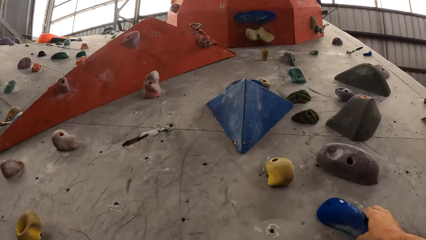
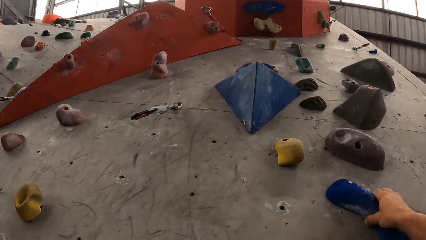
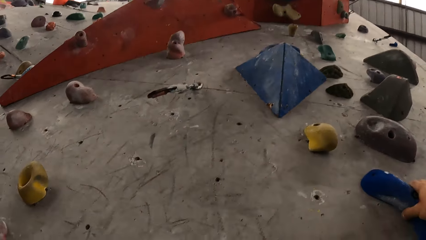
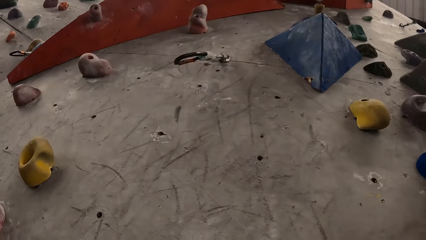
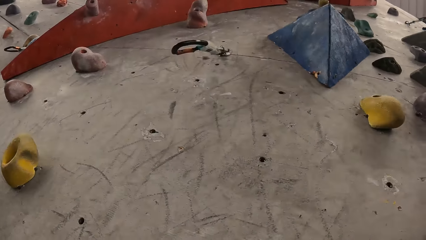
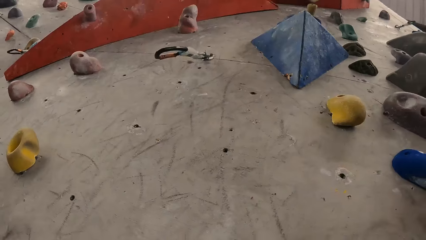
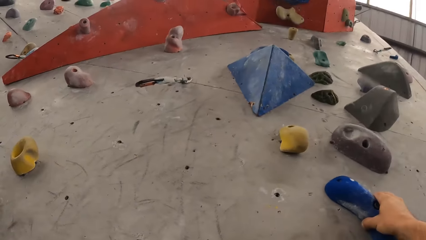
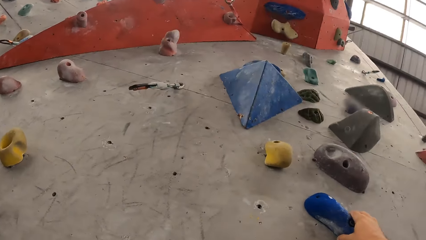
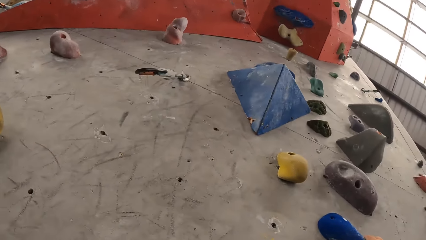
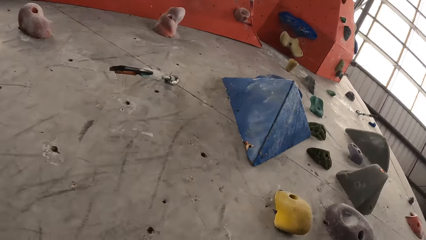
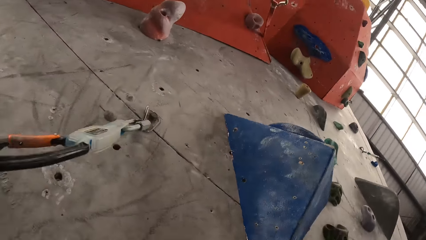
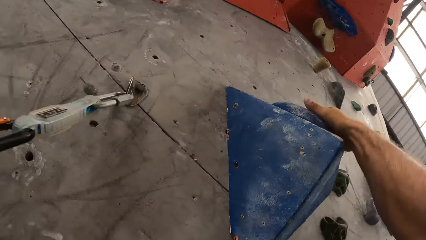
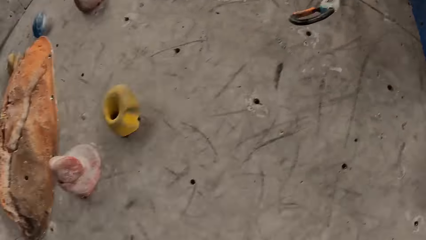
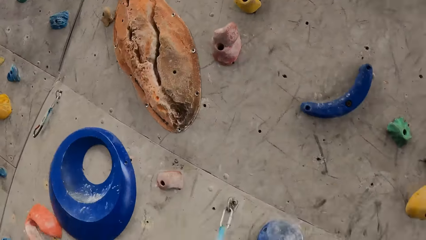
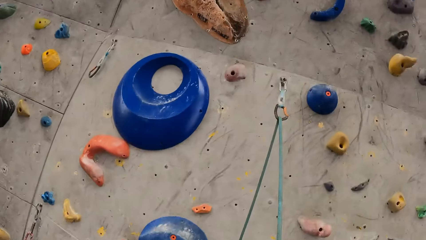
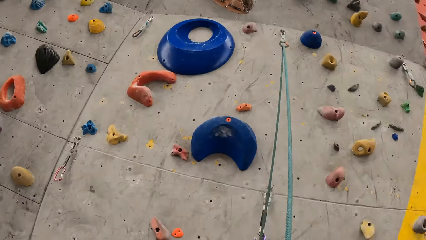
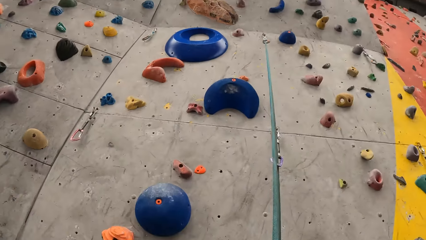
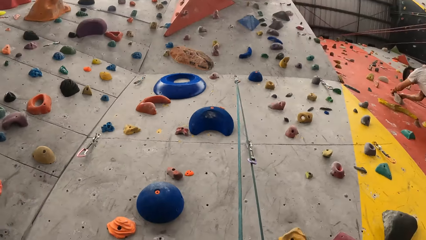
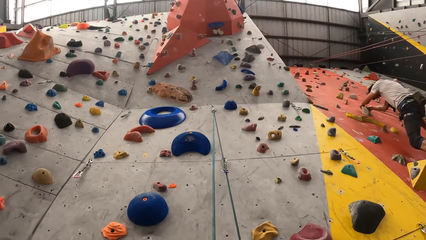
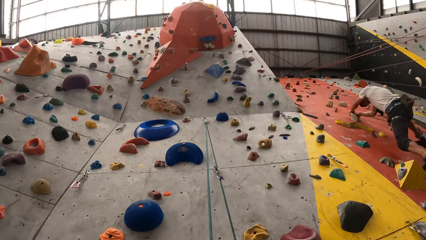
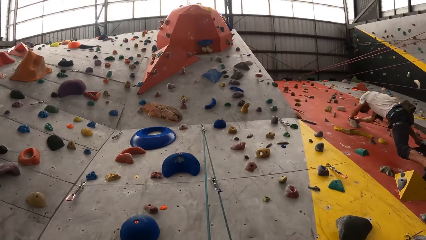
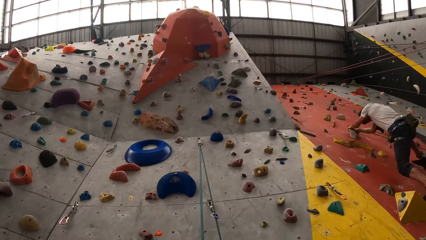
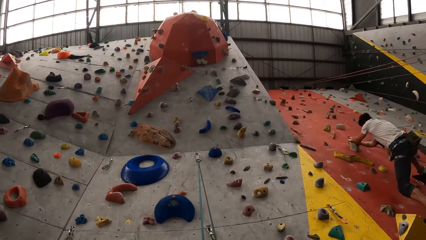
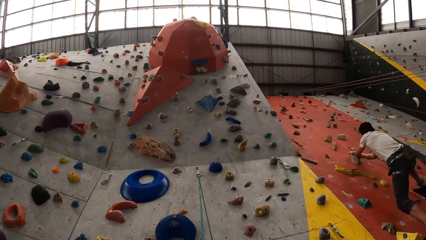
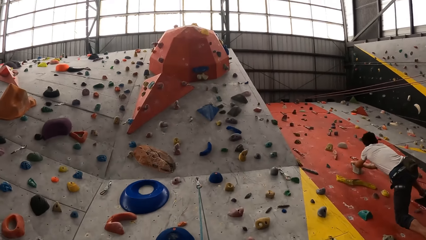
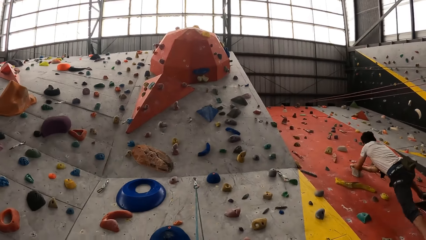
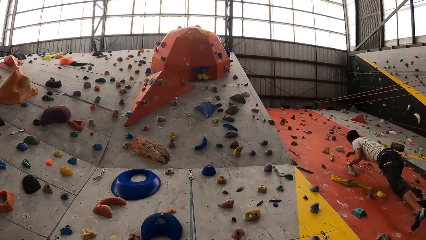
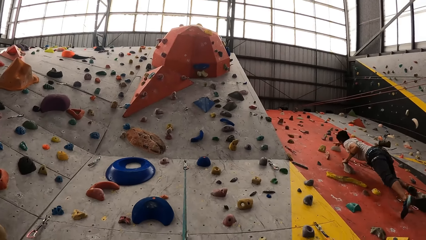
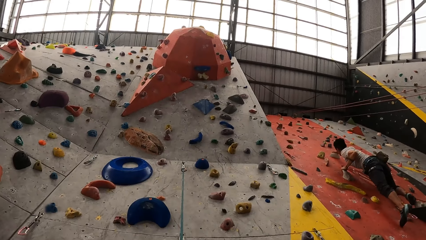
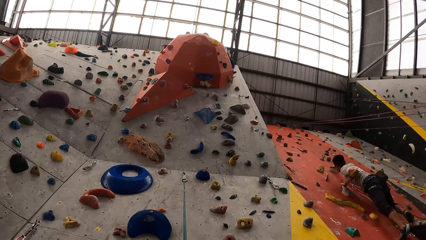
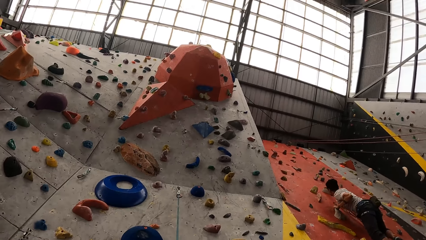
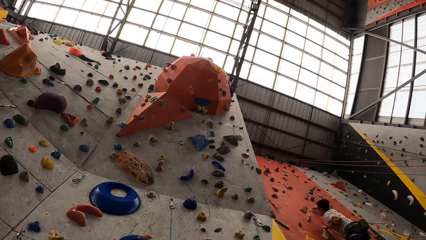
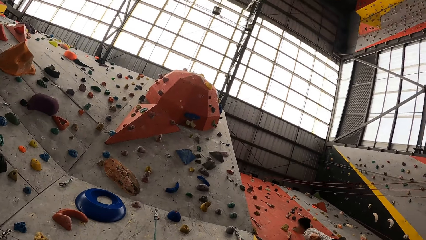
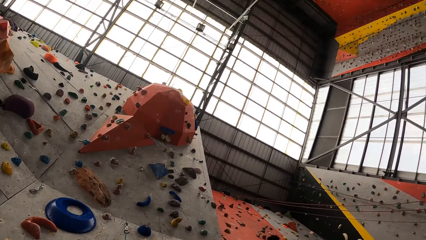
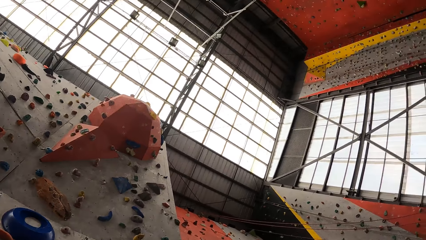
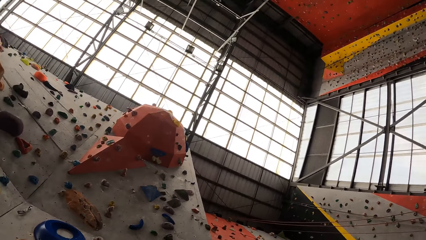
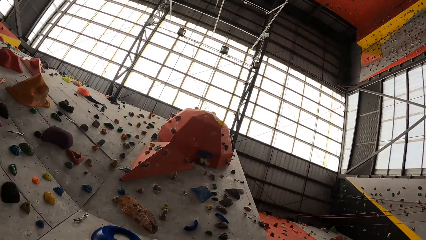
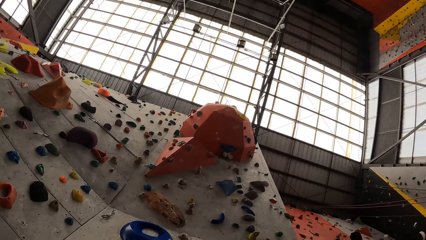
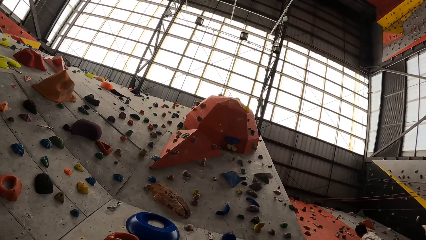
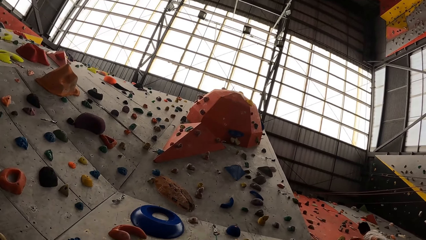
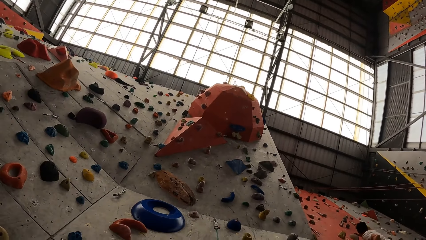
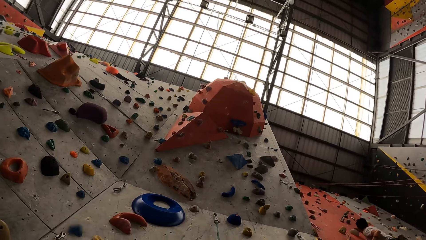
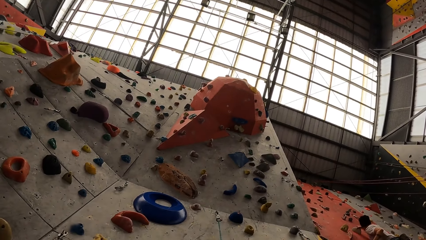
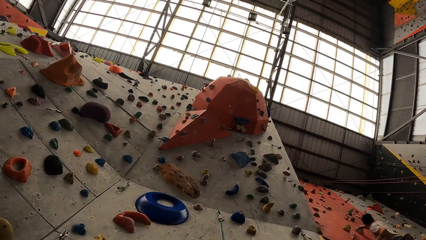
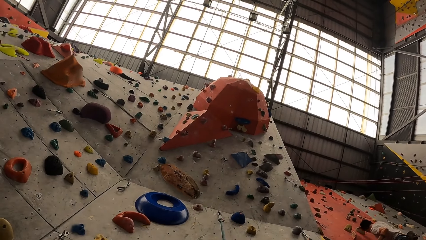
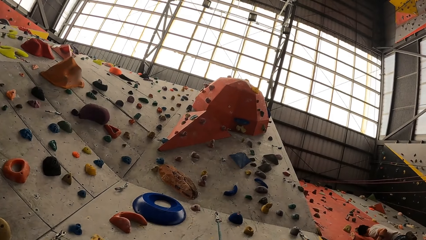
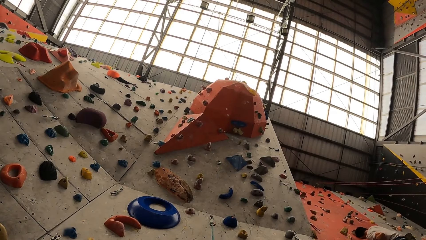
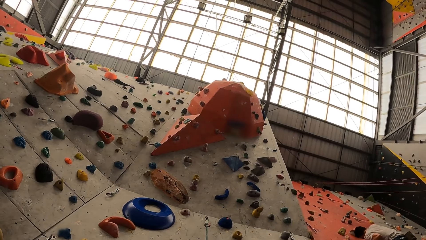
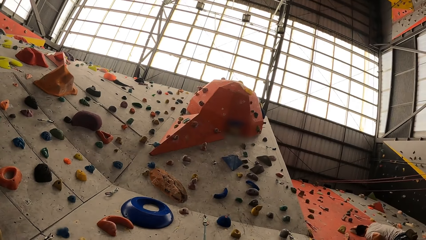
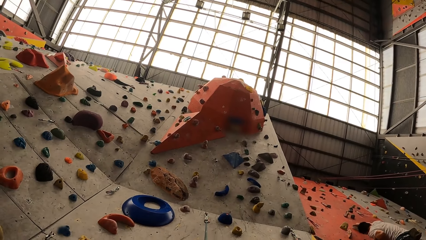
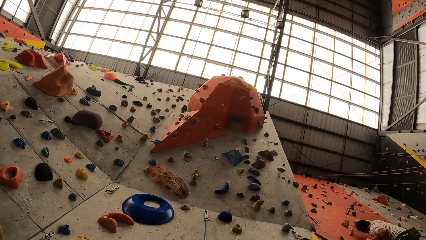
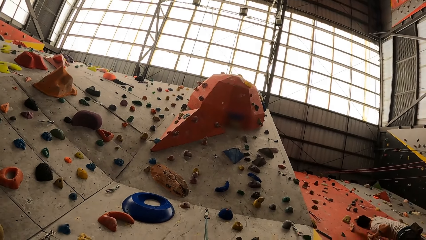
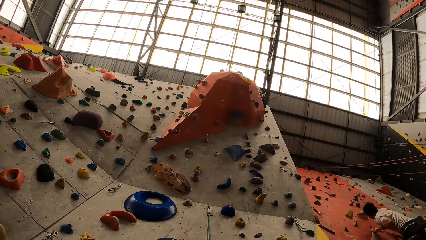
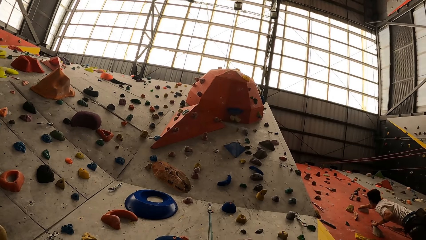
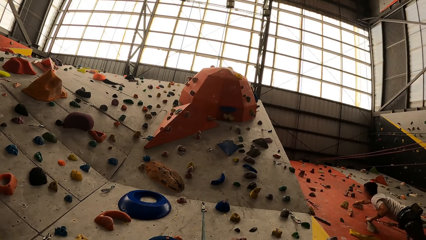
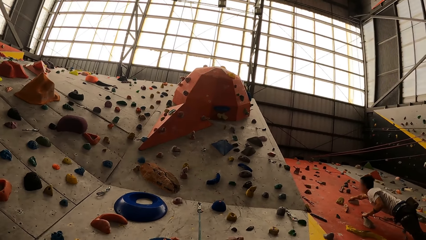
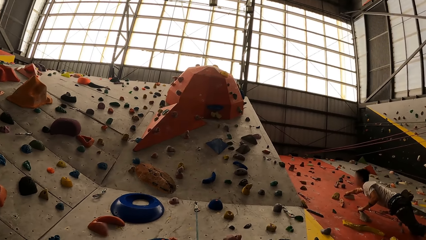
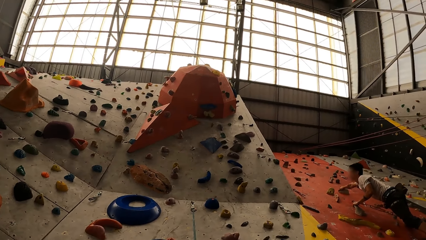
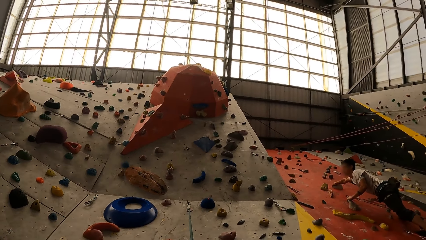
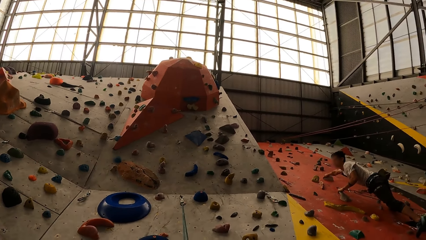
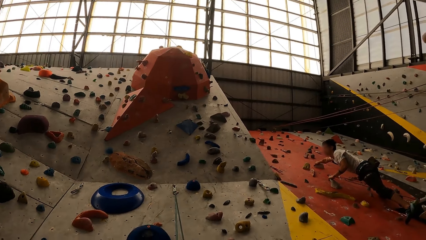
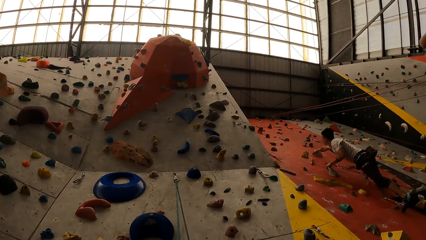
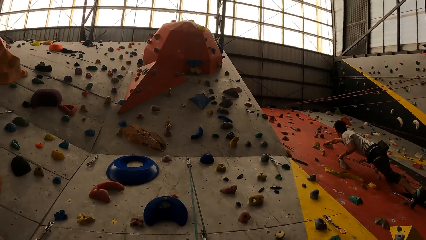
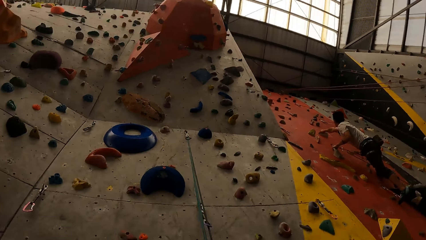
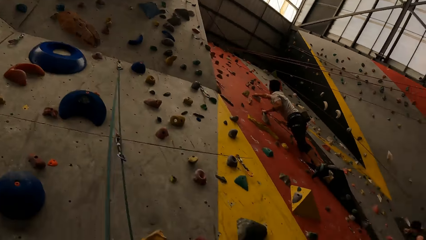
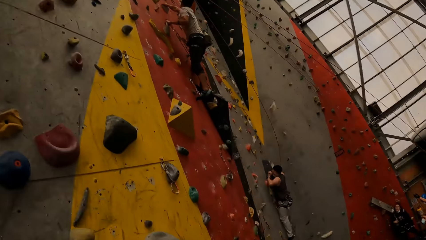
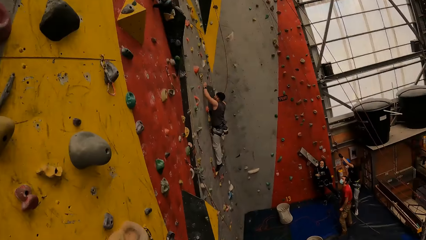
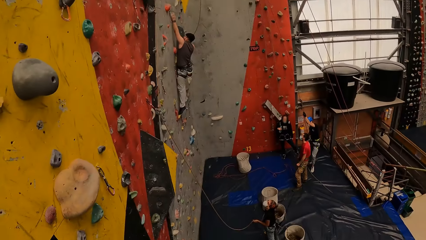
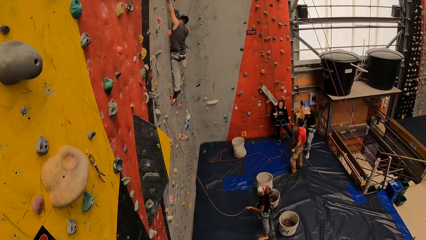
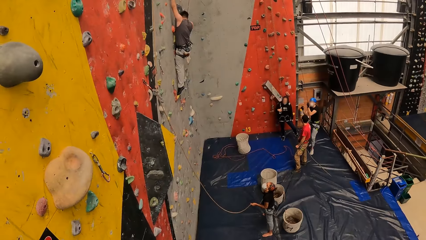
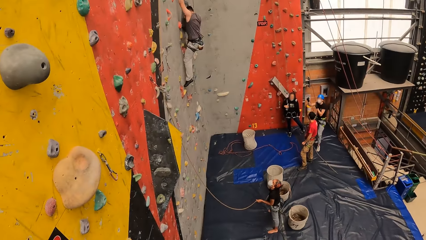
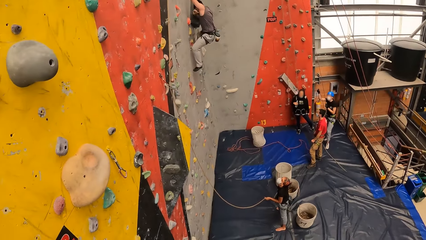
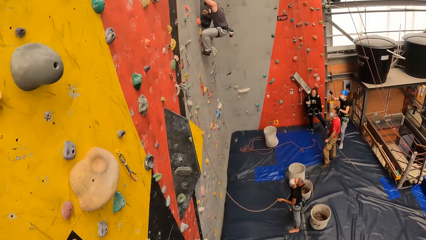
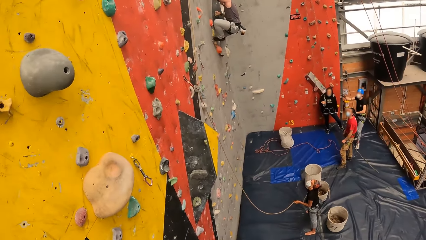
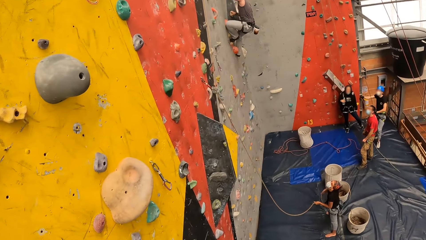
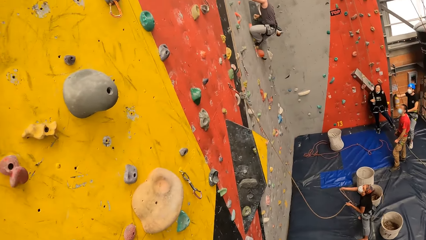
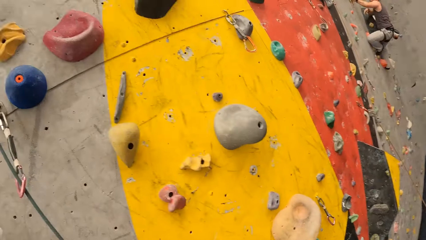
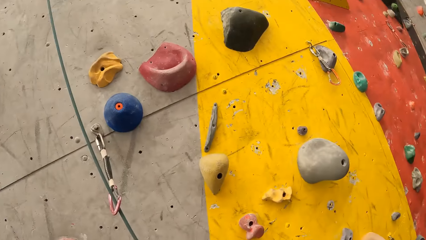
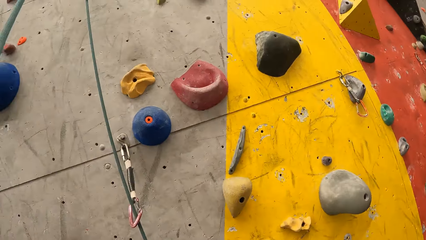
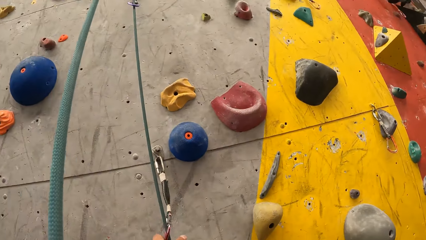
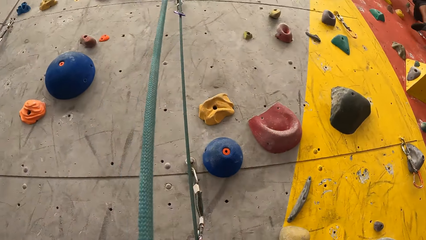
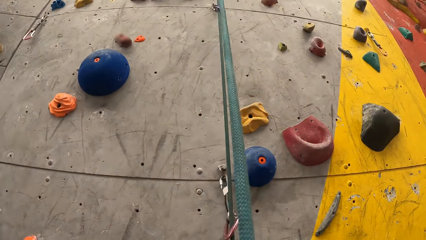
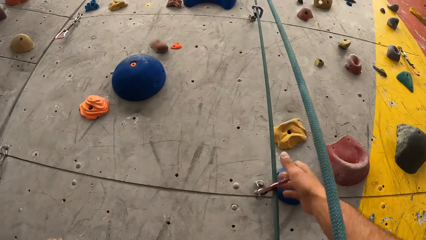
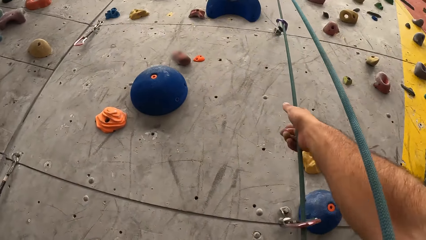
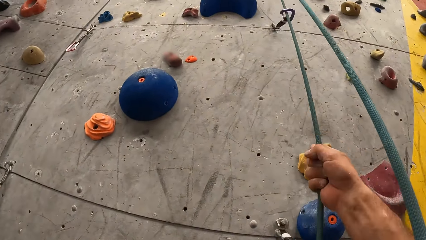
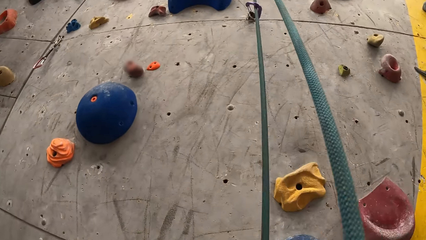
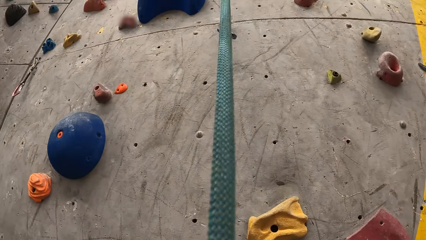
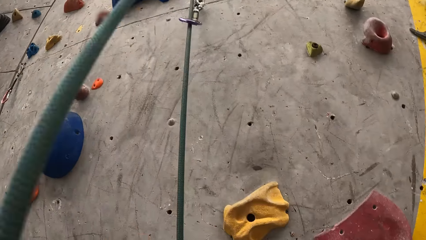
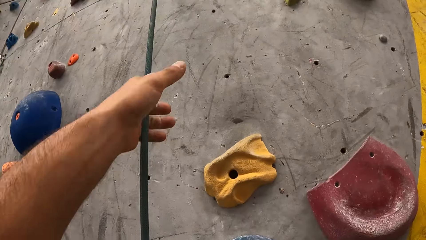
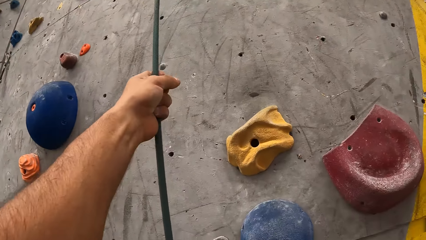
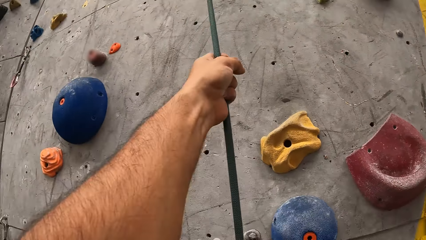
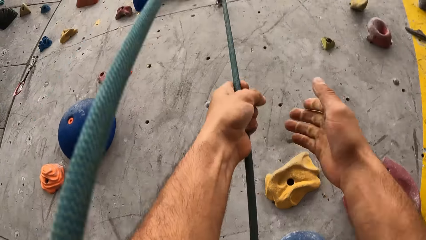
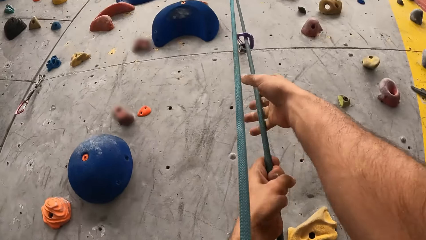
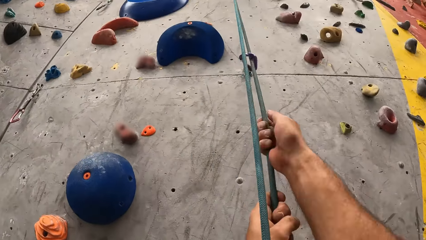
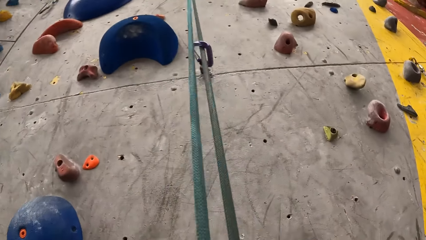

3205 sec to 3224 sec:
The camera wearer touches the climbing bouldering wall with the right hand. He looks up the climbing wall. He holds the rope on the boulder wall. He looks at the room. He looks down the climbing wall. He climbs the boulder wall with the rope on his hand.
